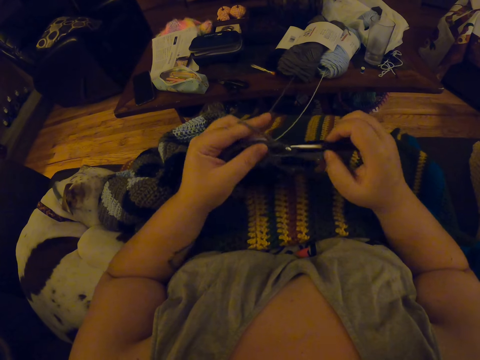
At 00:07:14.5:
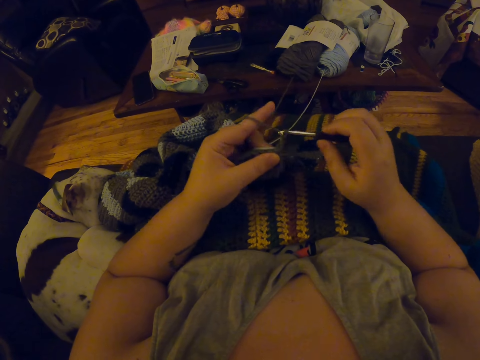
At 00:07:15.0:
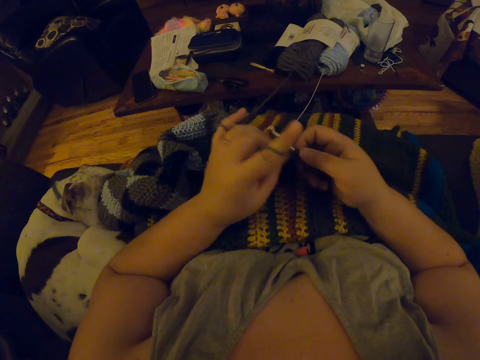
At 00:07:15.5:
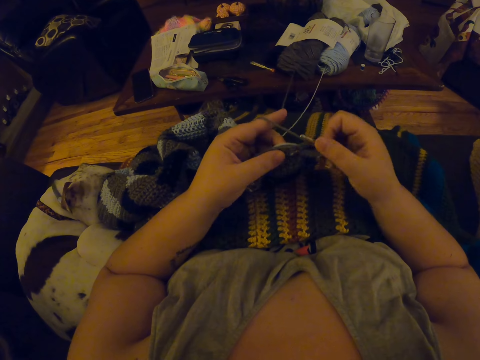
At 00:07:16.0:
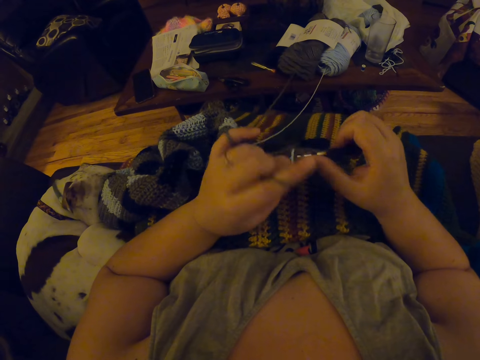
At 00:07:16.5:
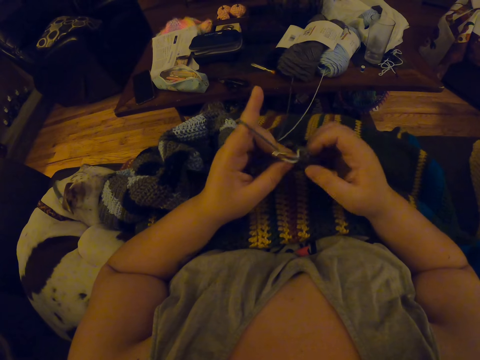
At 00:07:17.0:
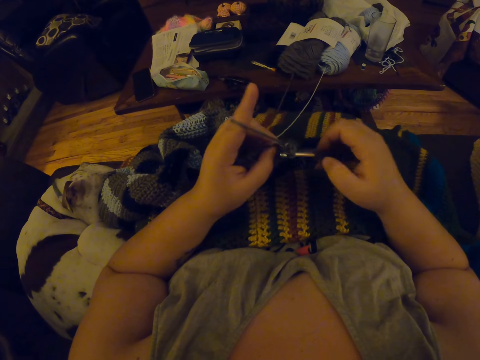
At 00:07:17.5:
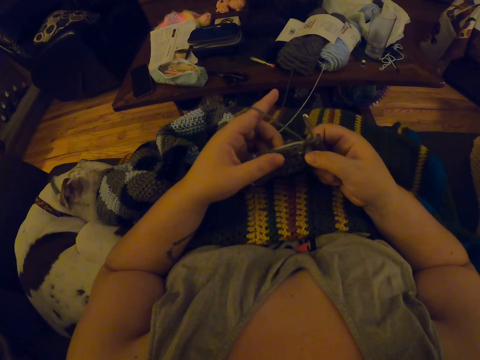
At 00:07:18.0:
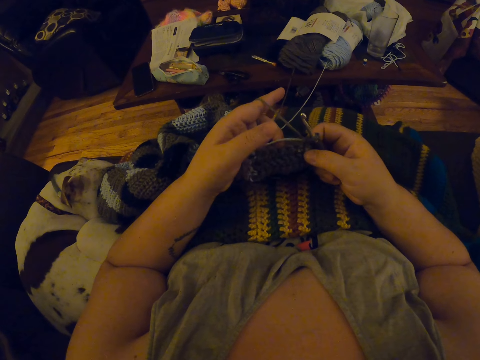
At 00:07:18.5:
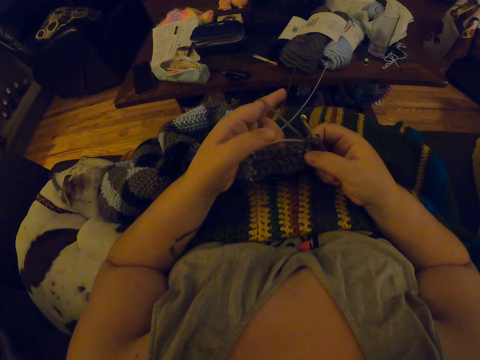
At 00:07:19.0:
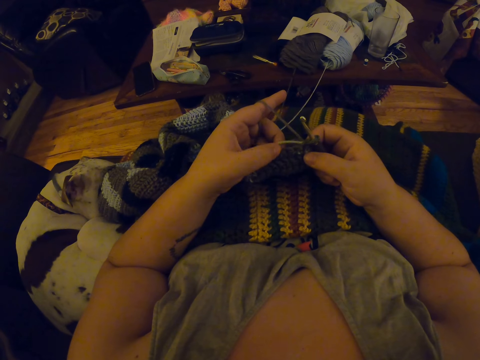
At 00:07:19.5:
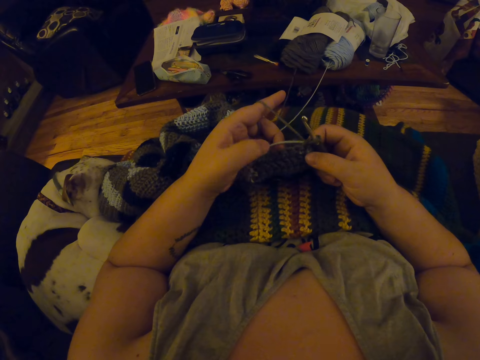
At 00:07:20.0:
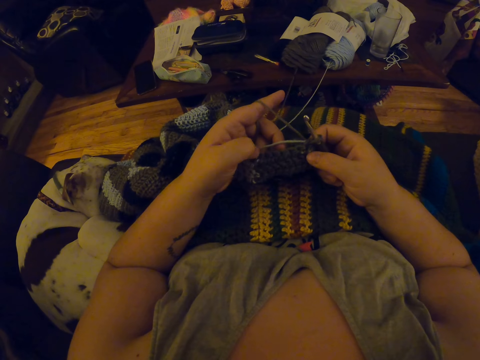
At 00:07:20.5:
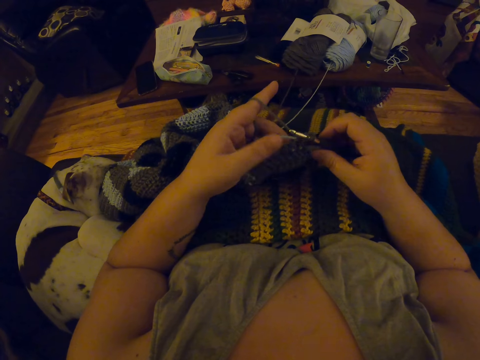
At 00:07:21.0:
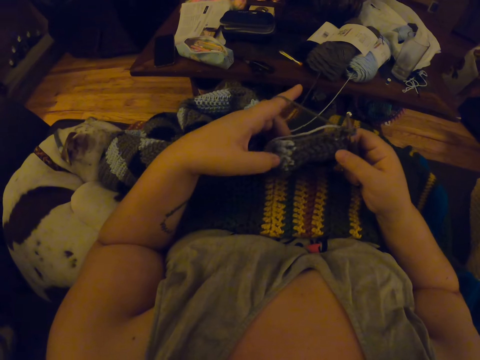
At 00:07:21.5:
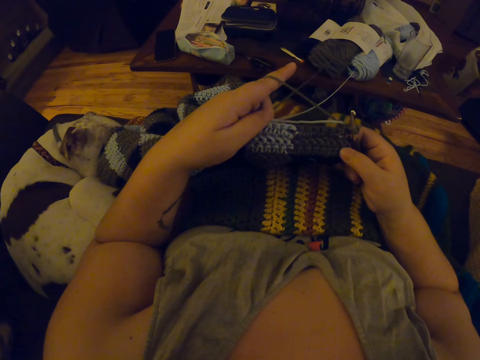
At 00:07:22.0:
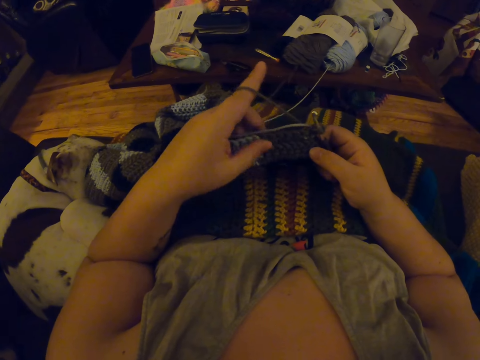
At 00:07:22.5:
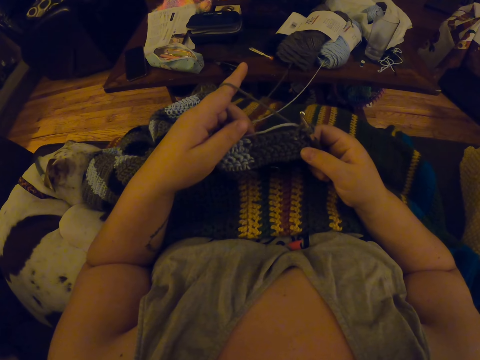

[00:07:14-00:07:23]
The camera wearer touches the garment with her hands.

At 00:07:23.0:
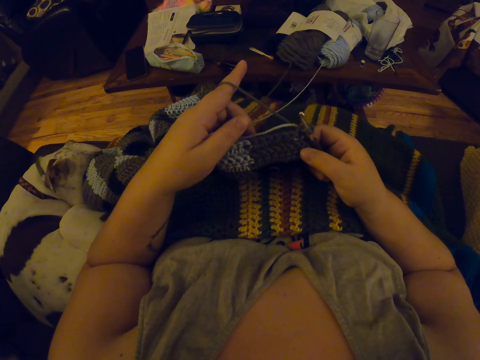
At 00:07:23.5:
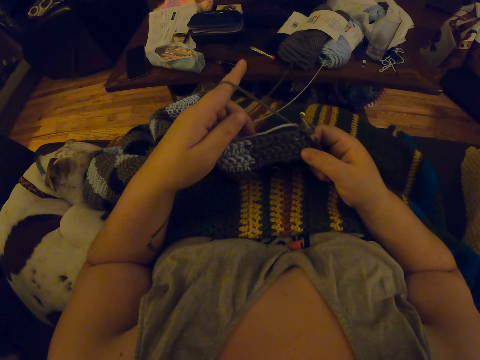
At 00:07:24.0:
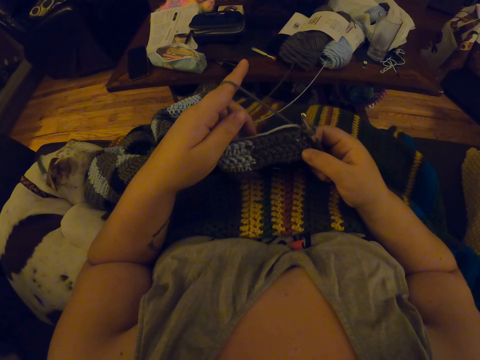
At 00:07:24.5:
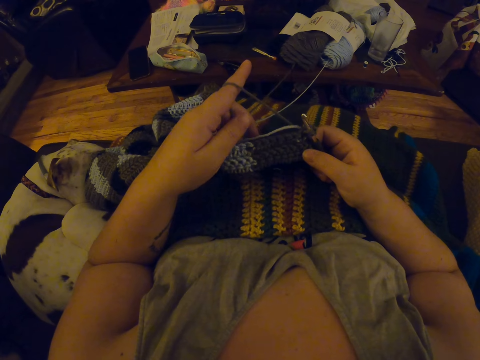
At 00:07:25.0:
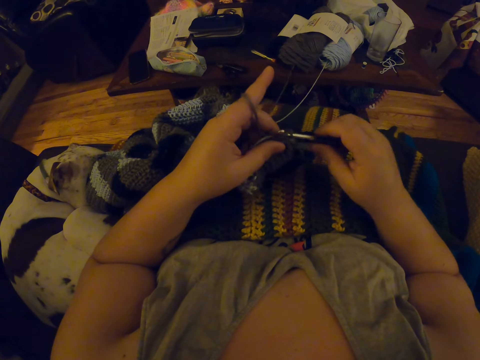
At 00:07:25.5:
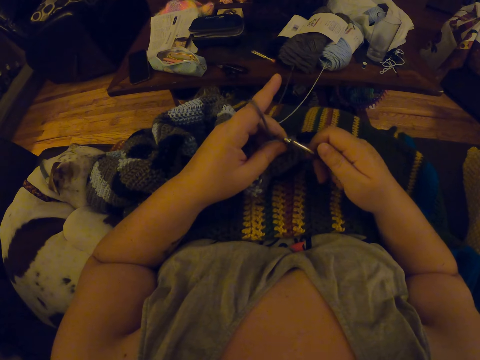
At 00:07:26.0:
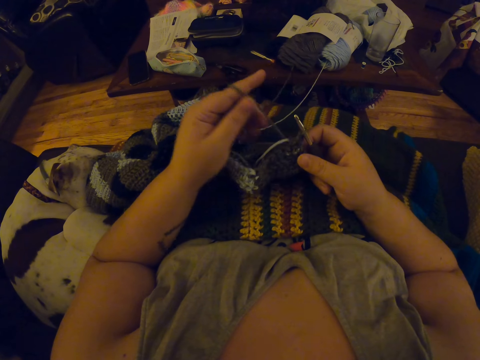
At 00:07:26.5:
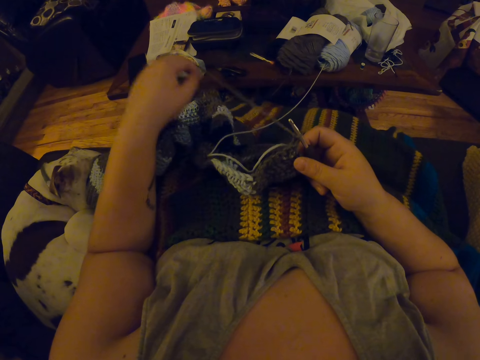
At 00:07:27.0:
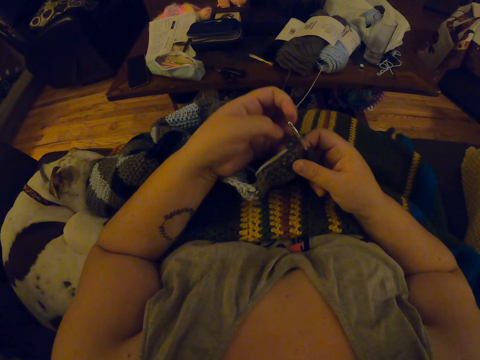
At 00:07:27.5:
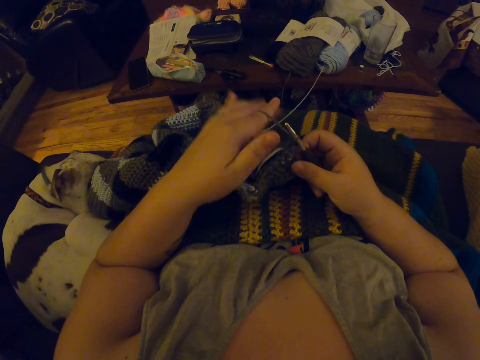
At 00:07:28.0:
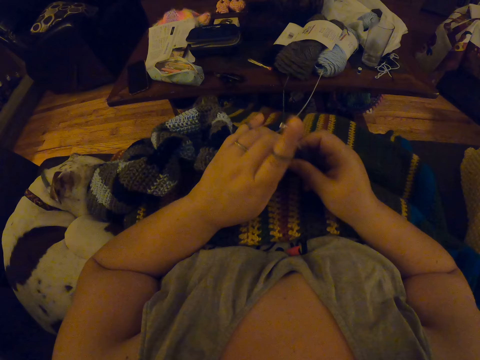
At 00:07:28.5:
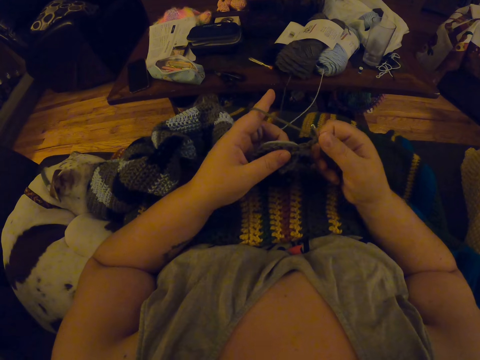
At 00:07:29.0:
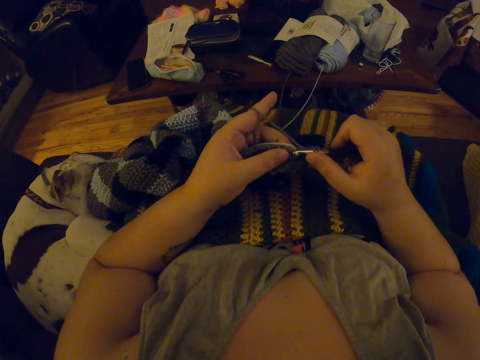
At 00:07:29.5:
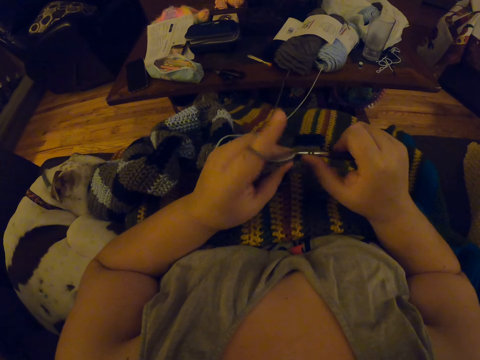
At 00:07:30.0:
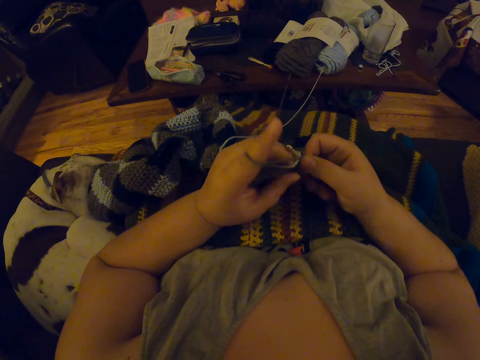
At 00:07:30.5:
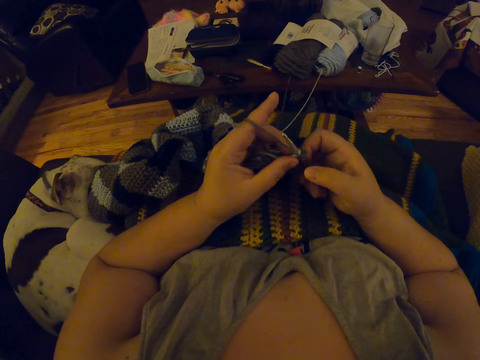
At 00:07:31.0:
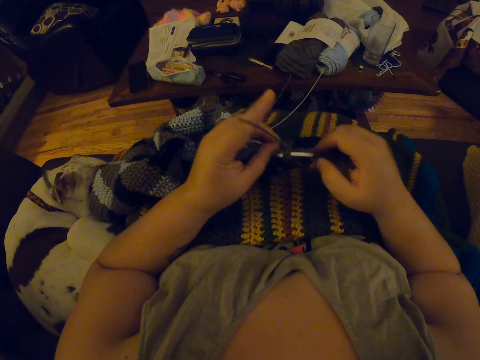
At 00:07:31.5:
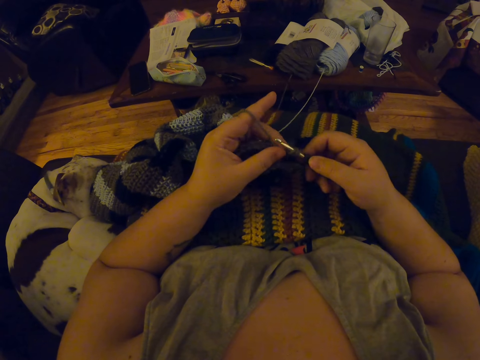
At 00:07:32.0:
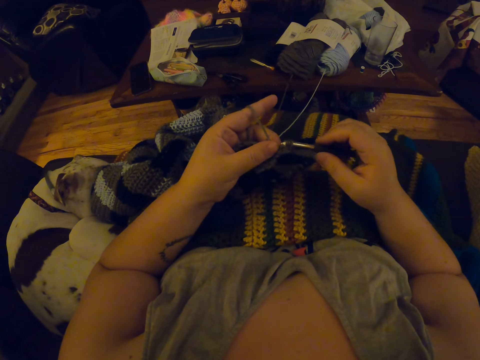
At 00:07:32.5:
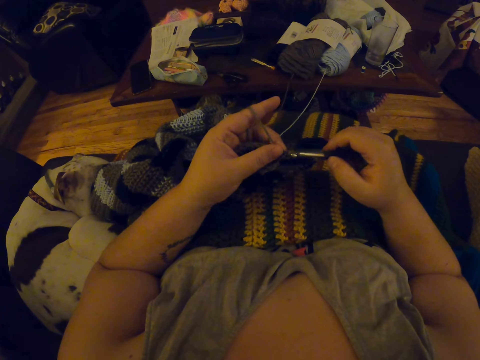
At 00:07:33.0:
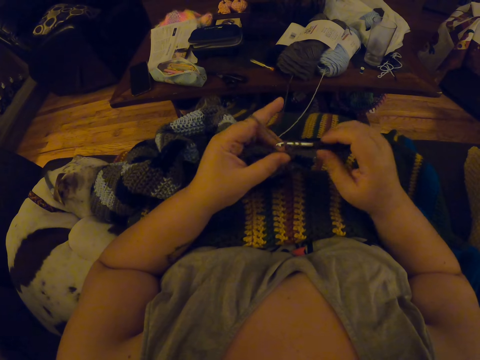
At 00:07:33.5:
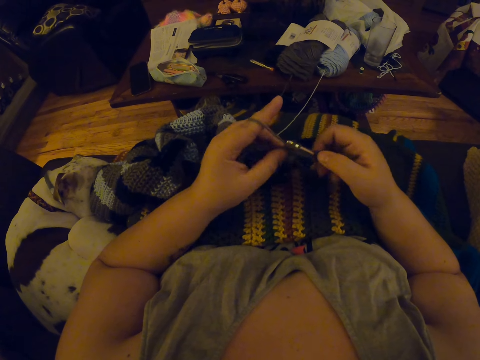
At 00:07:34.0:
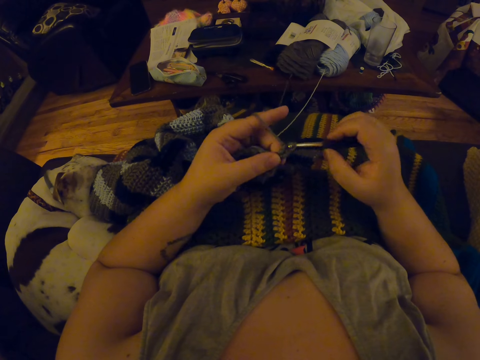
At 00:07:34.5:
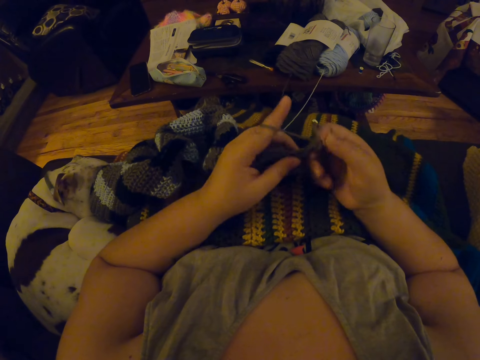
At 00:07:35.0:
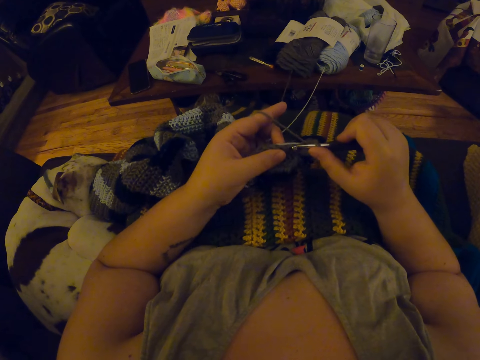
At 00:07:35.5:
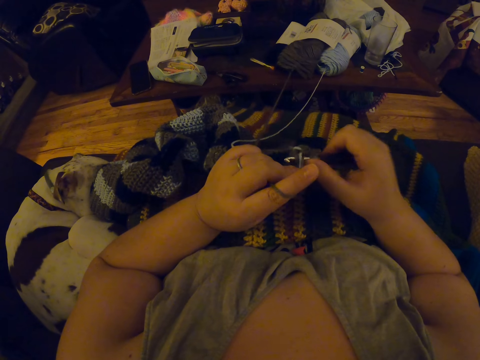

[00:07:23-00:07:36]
The camera wearer continues to crochet. She unwinds the thread on her finger. She winds the thread on her finger. She interlocks the thread using a crochet hook.

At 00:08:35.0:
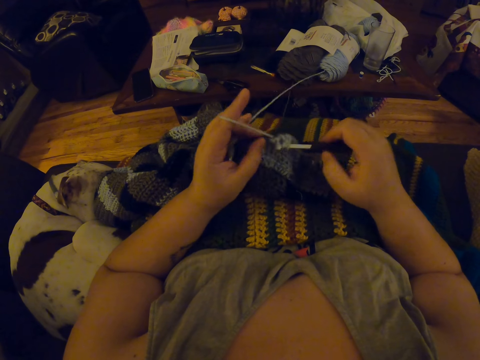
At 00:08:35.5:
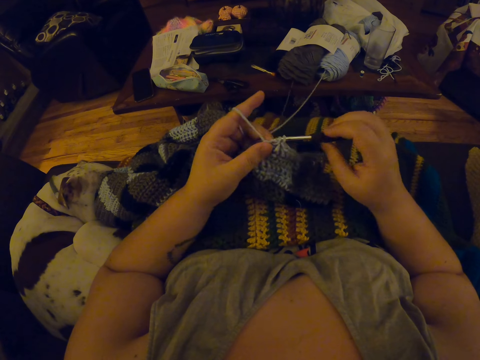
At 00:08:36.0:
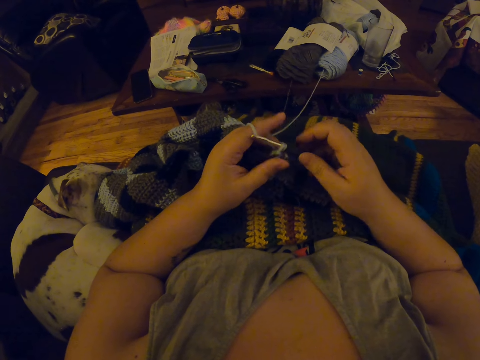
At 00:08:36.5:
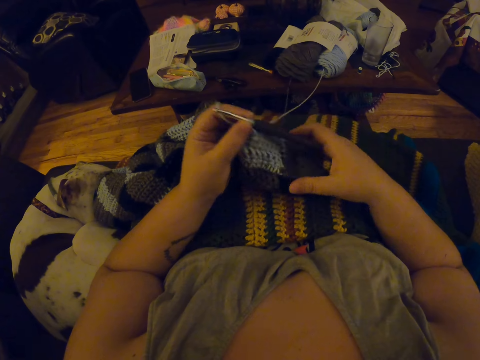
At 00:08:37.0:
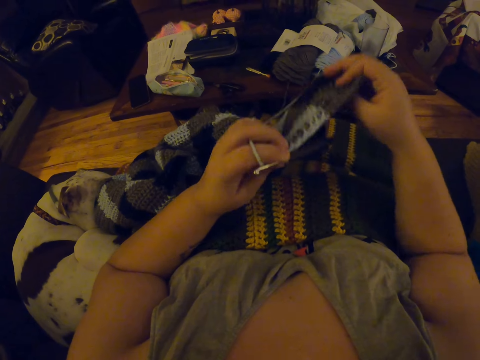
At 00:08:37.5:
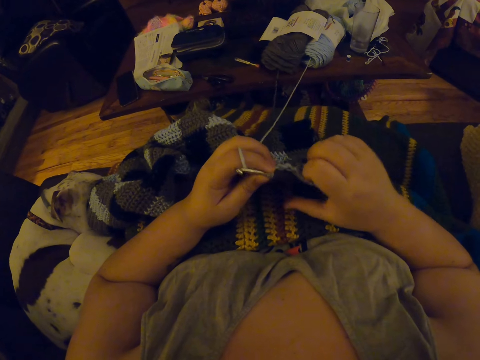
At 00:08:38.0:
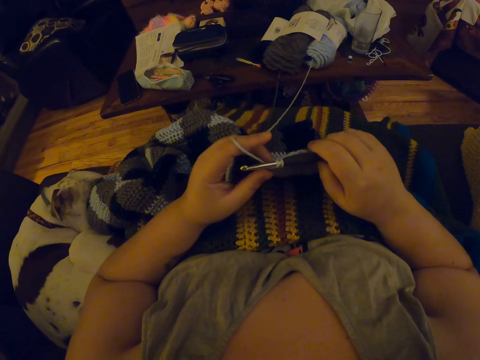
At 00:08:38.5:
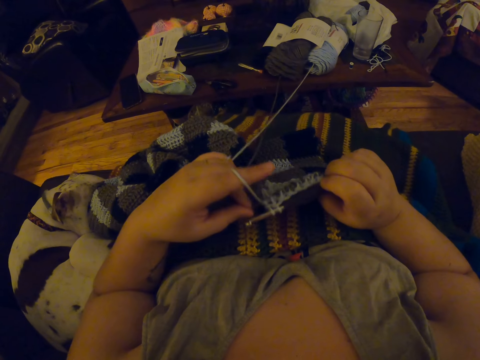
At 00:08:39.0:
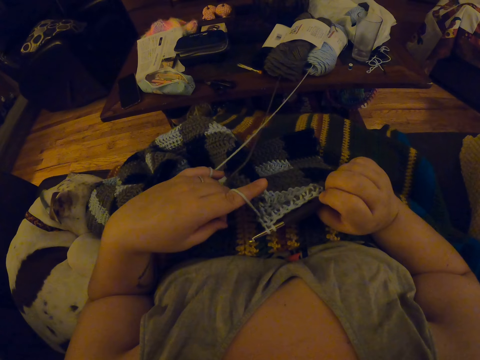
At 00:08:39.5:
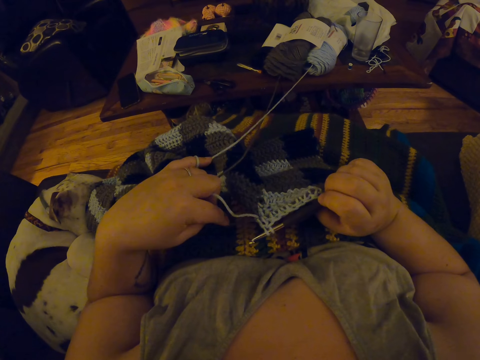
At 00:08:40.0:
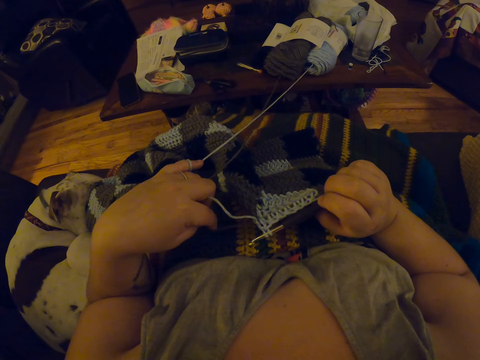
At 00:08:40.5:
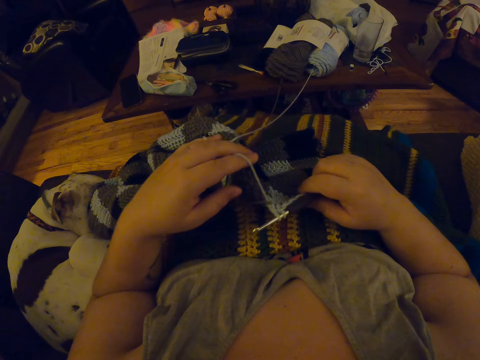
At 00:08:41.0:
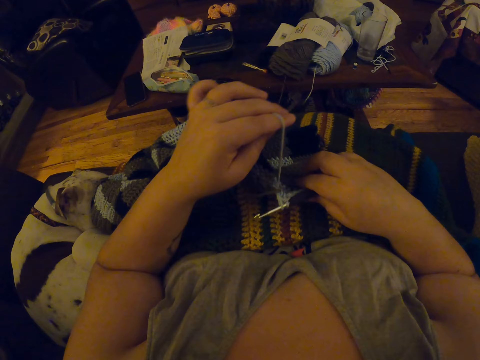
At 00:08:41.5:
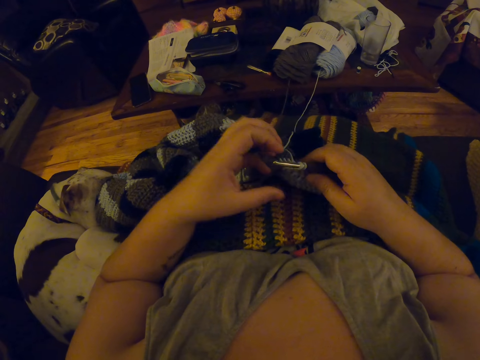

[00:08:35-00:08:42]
The camera wearer adjusts the blanket. They stretch the garment.
